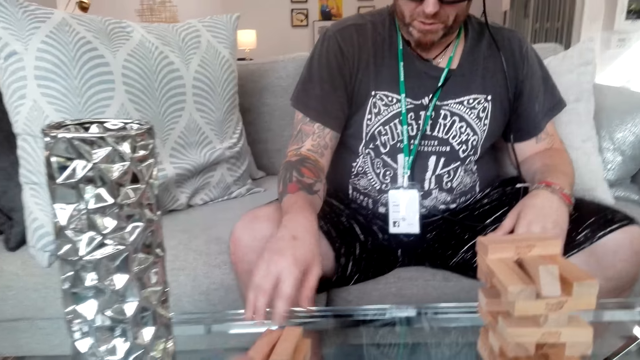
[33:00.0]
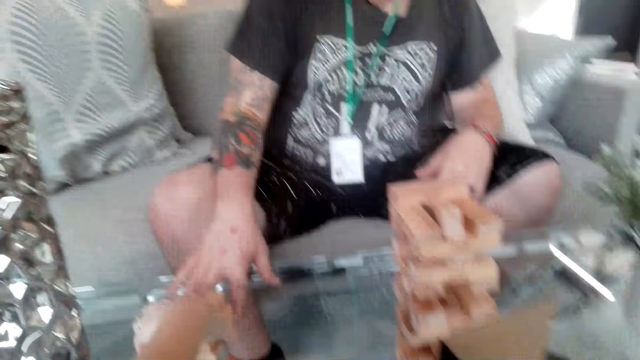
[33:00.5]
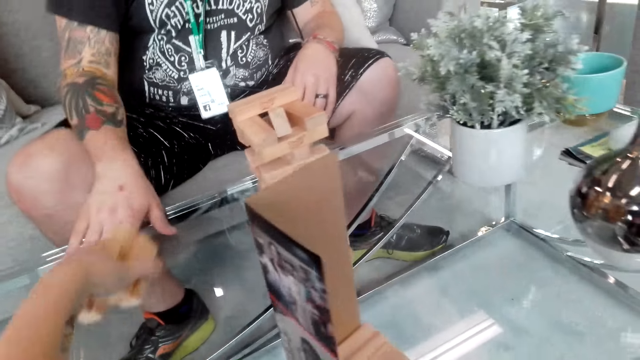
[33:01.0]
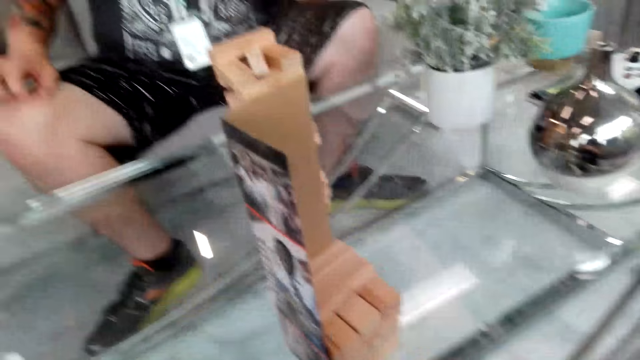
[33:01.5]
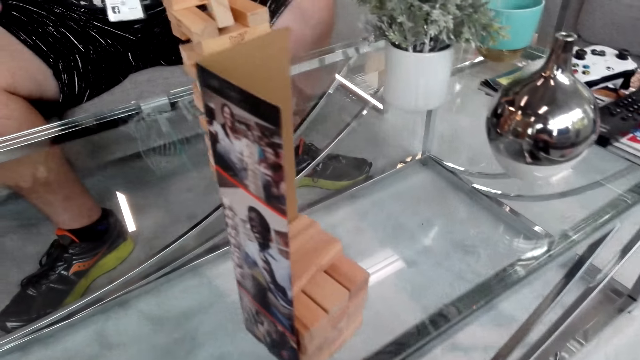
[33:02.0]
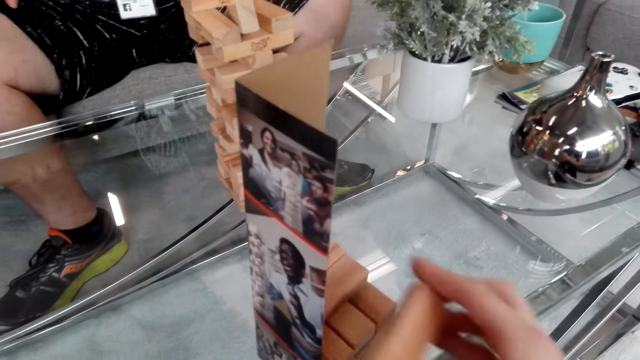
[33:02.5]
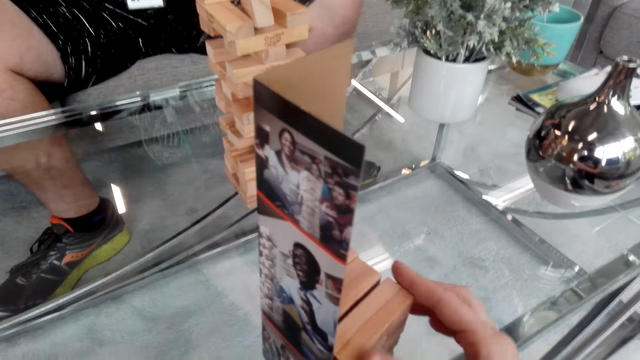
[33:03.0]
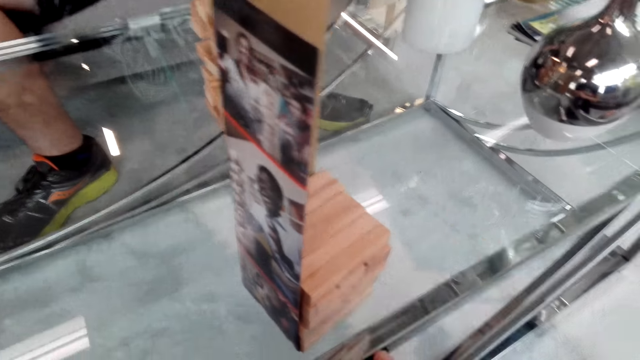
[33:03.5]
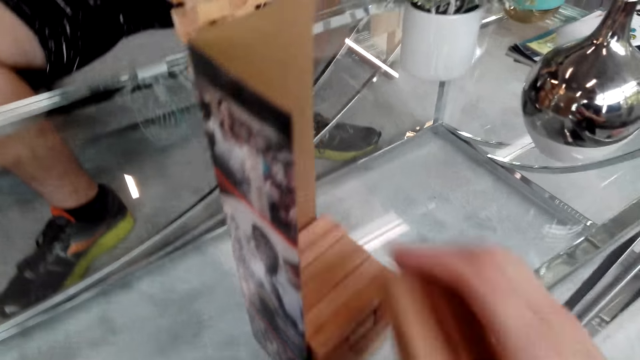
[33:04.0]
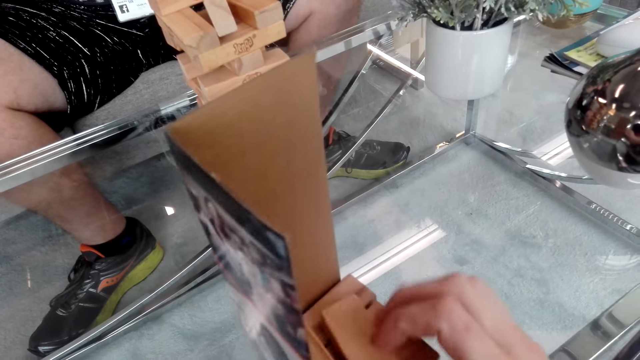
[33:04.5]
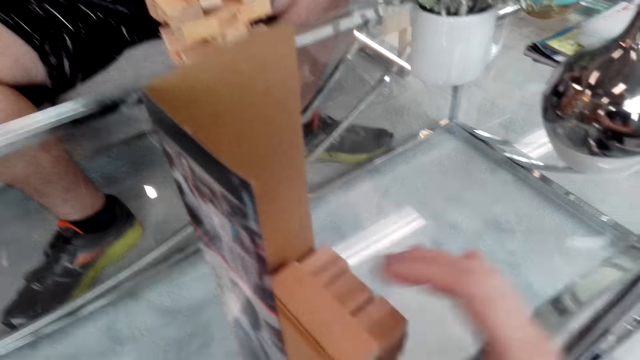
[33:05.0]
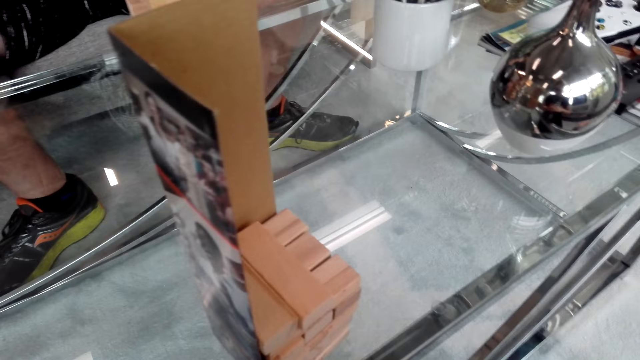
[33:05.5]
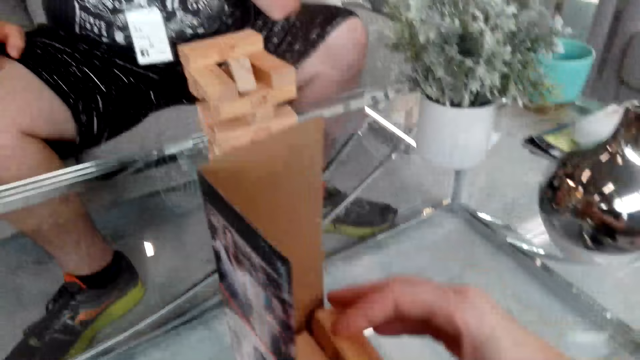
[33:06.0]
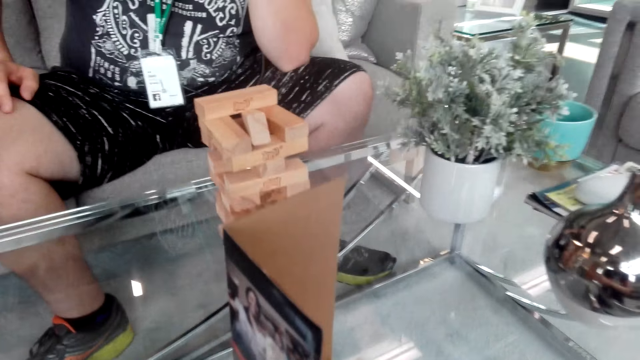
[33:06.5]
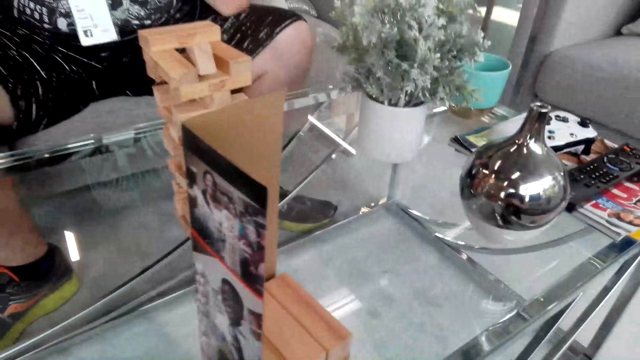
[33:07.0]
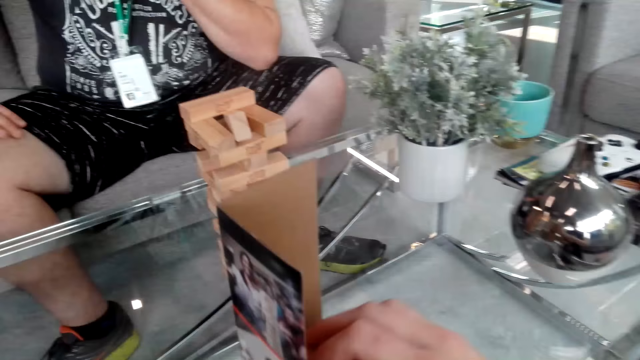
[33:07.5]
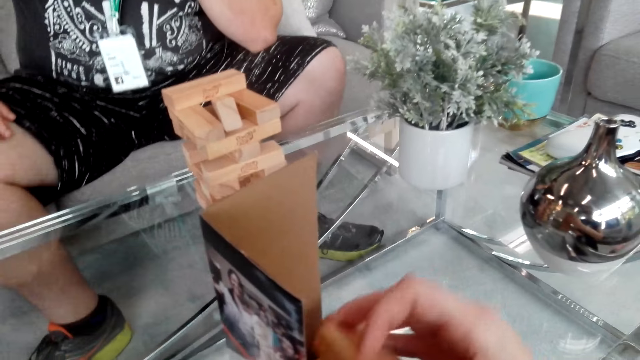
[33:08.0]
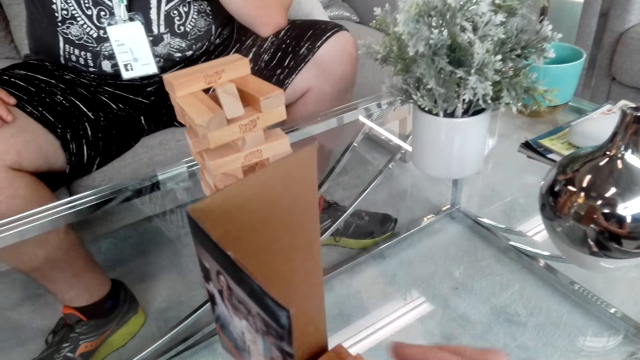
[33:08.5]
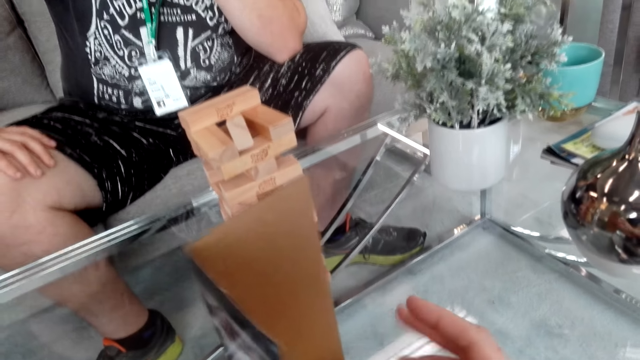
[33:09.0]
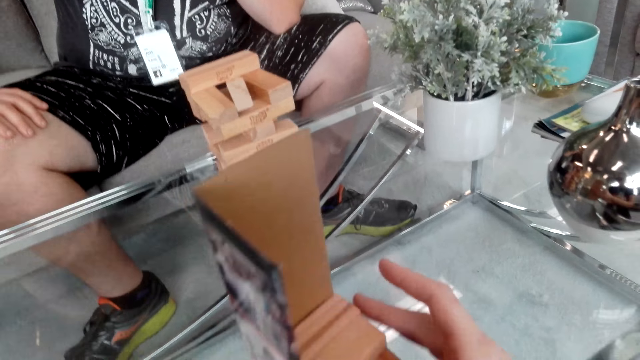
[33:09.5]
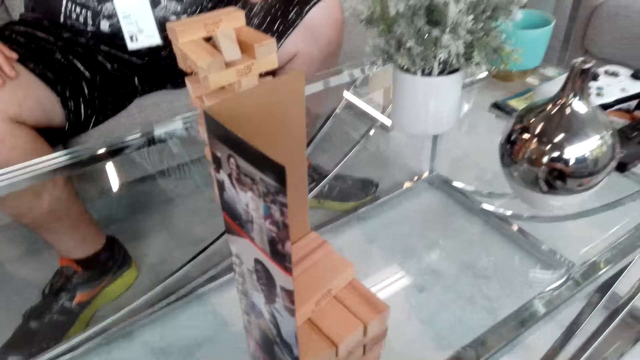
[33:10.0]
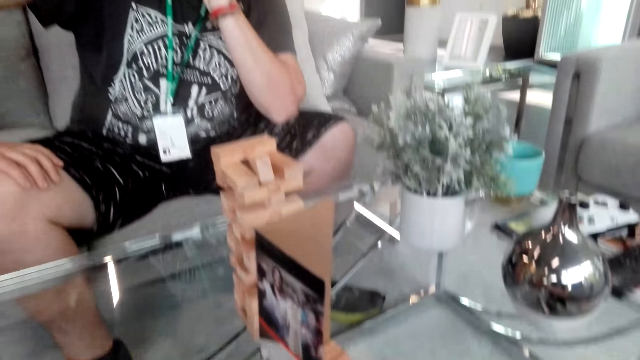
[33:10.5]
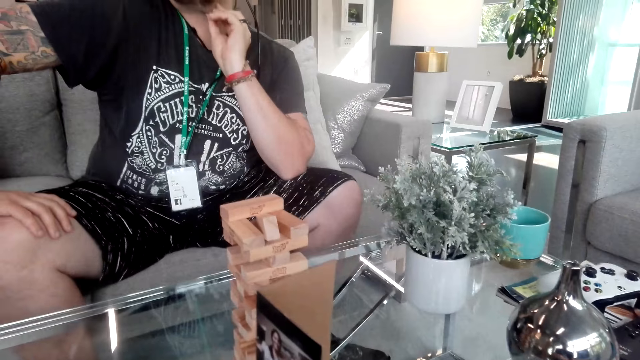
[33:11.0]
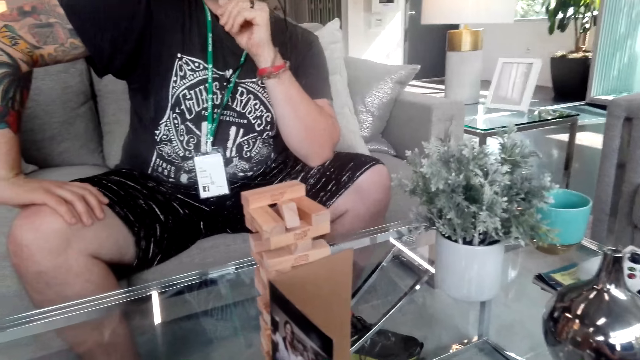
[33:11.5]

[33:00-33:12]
The camera wearer takes the blocks from the table. They play a Jenga game.

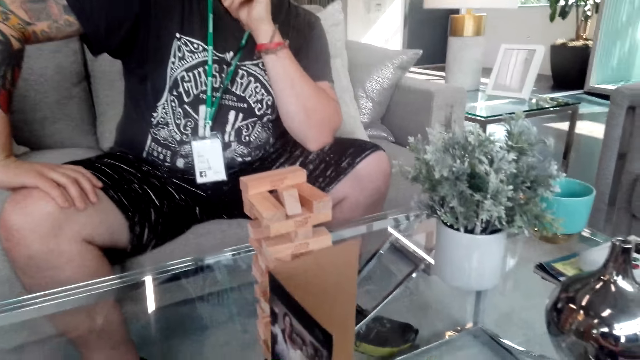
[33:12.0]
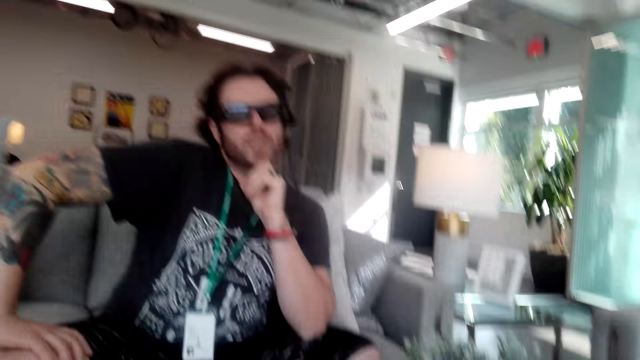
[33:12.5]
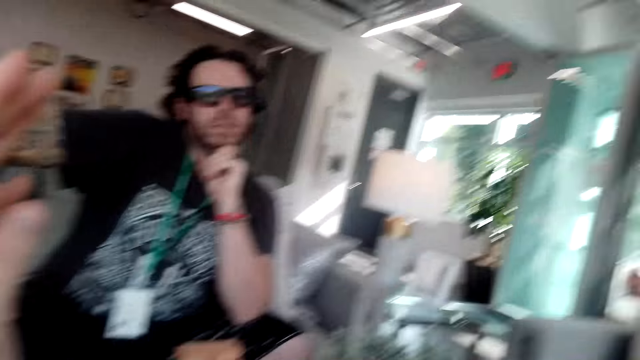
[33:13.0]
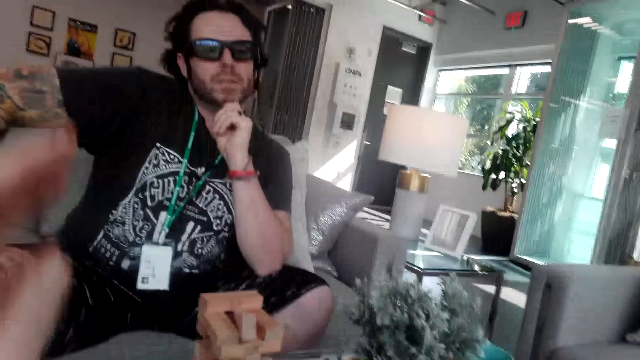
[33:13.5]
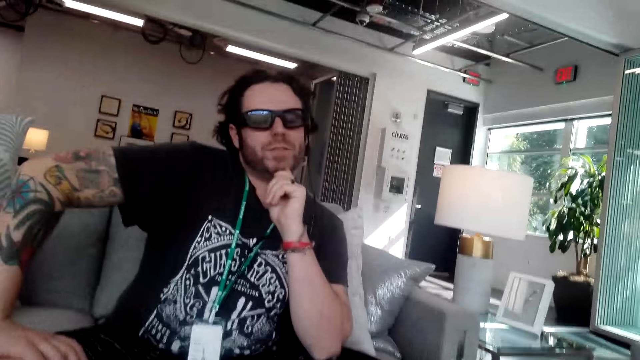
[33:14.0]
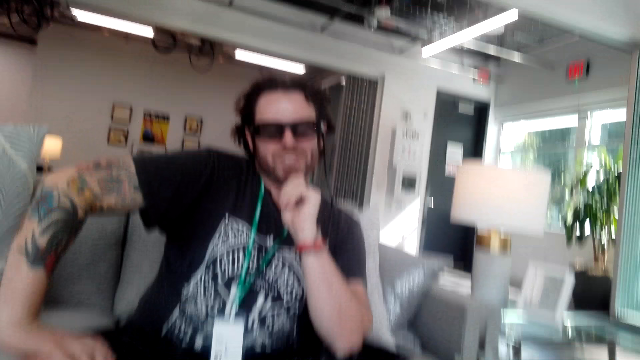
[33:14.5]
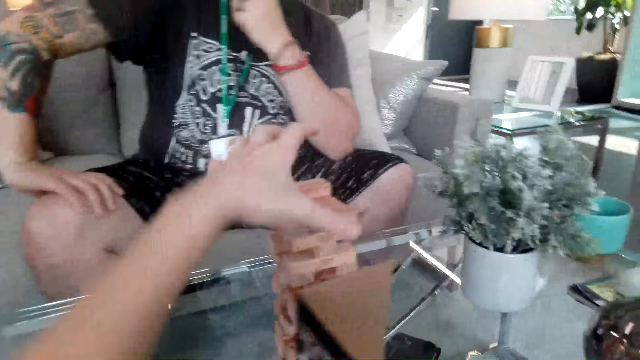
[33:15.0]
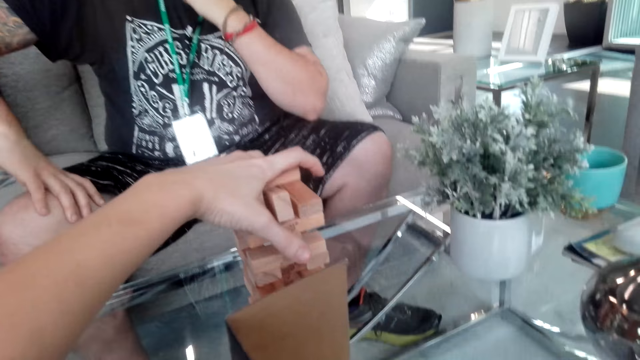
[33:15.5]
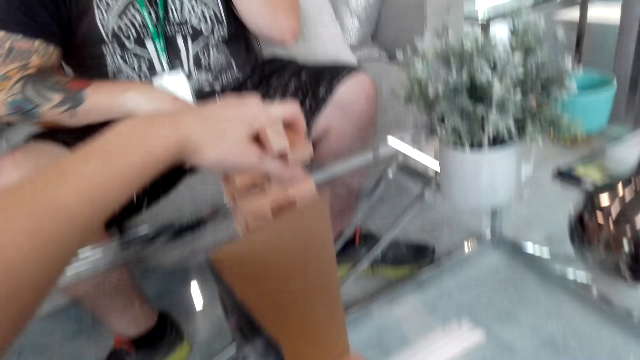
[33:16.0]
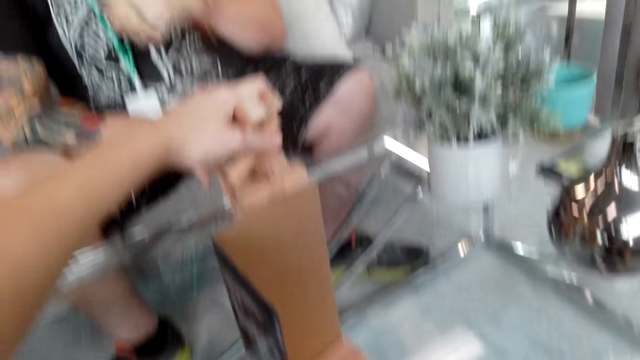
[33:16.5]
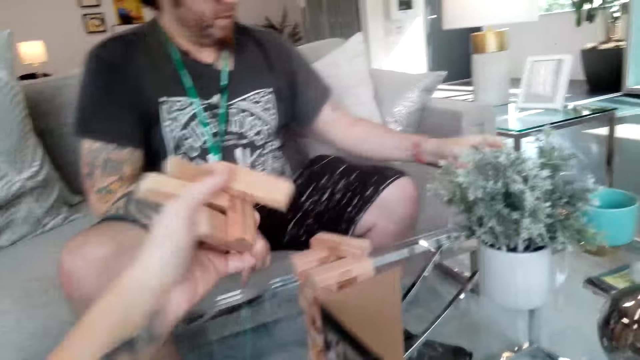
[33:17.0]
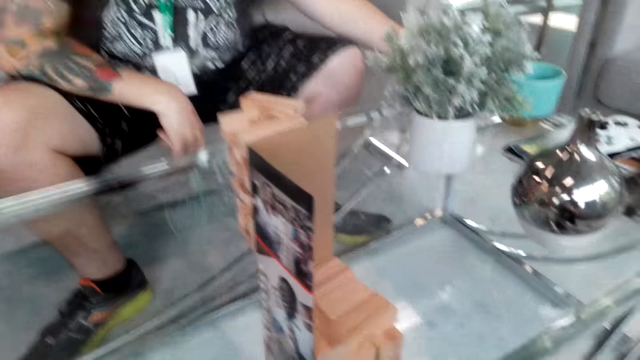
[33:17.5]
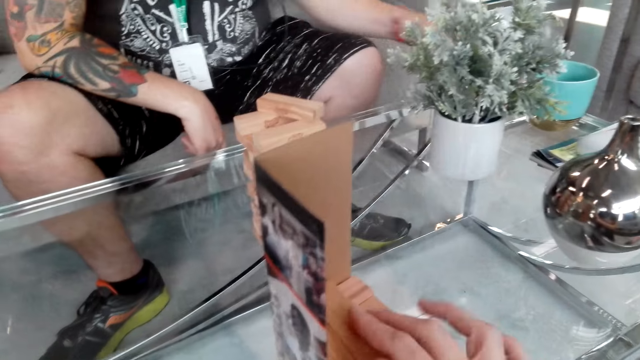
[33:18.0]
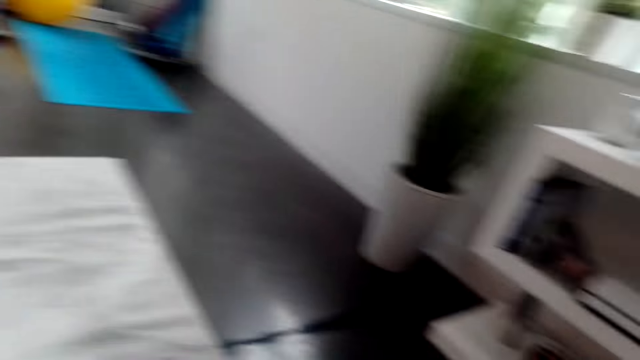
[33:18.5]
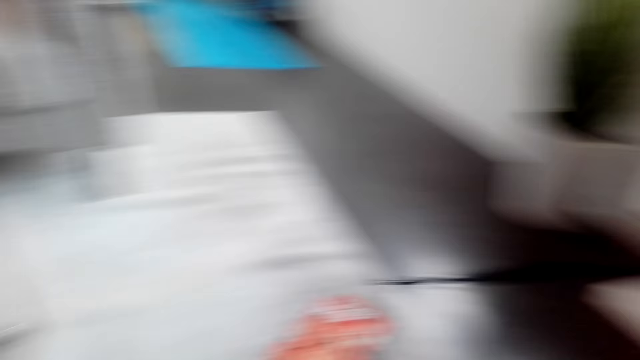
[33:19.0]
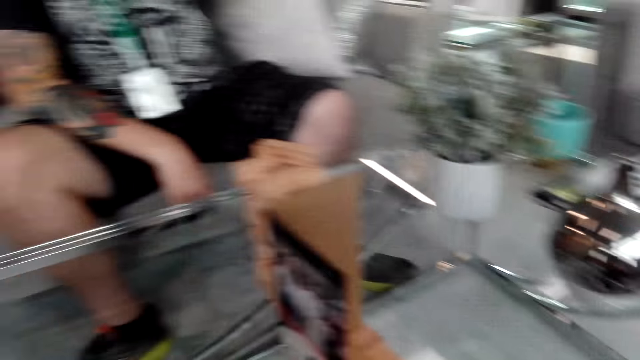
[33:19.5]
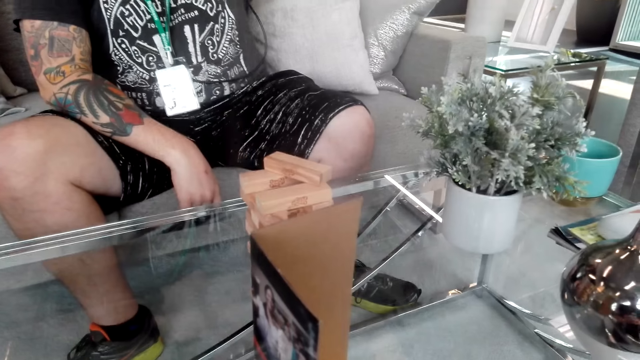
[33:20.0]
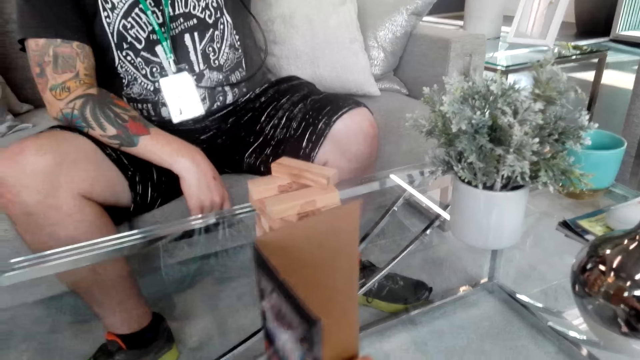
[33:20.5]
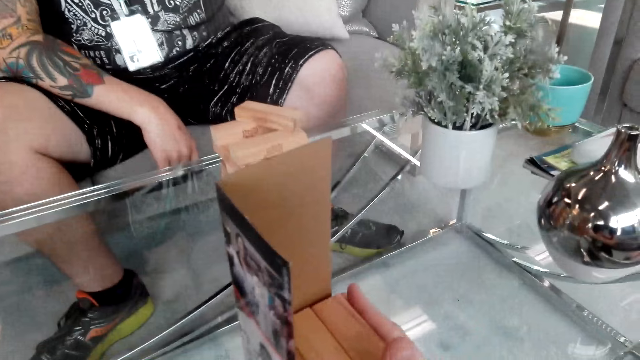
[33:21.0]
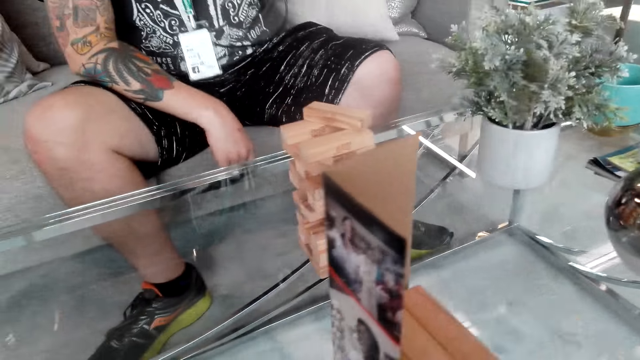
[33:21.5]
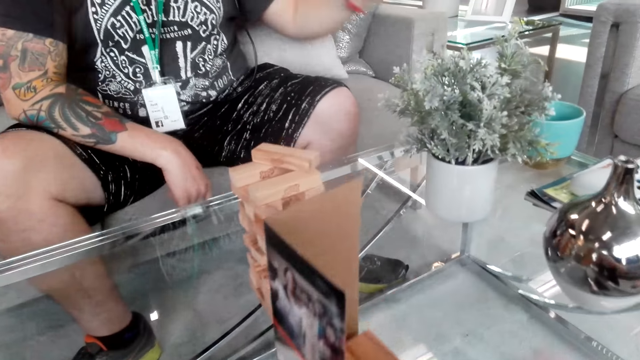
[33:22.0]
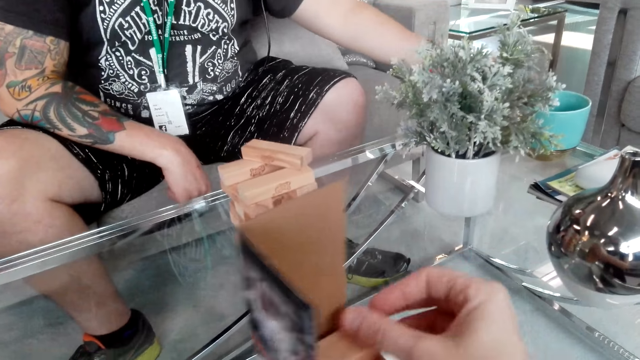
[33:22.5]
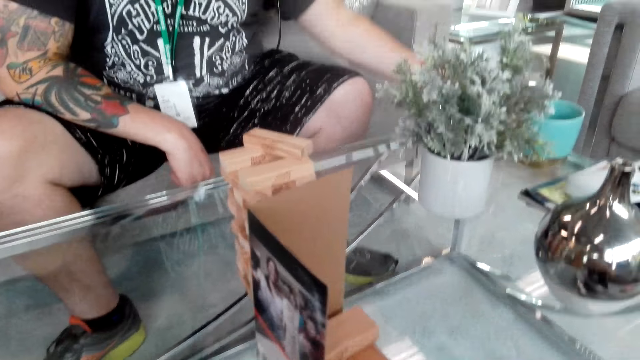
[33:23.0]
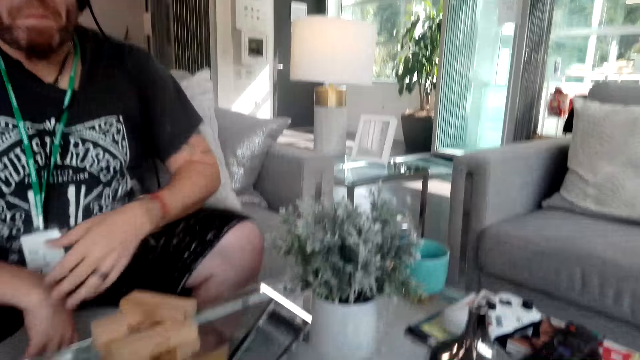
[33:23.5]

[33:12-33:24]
The camera wearer picks up the pieces of wood. They arrange the pieces of wood in the box.
